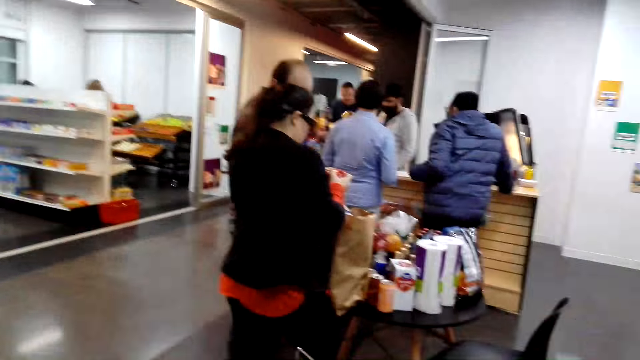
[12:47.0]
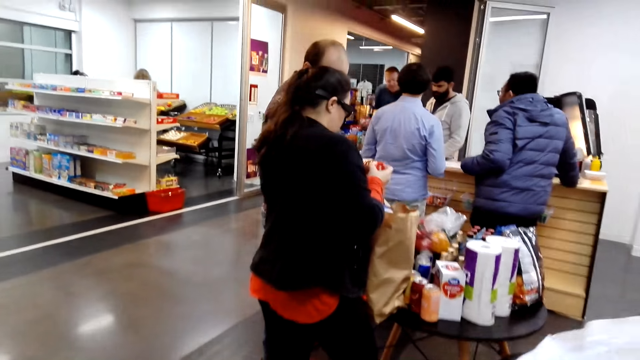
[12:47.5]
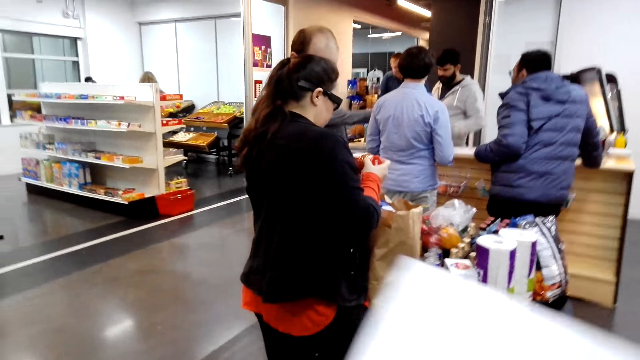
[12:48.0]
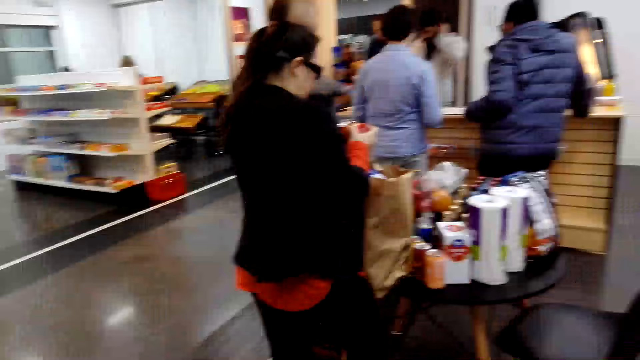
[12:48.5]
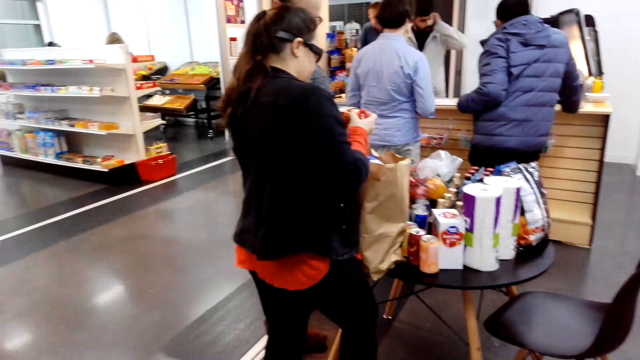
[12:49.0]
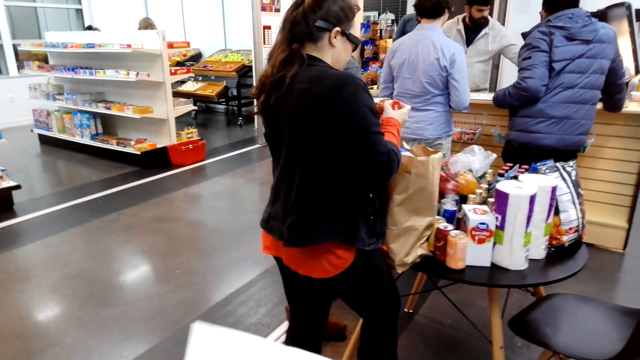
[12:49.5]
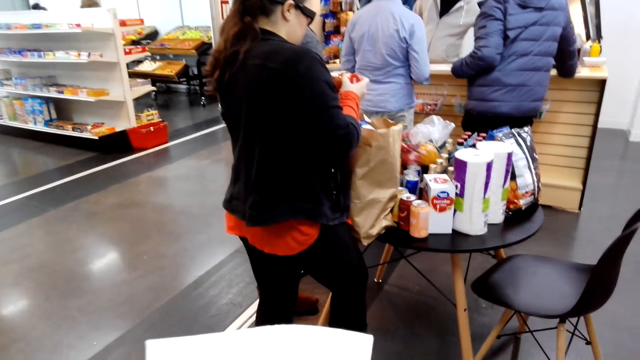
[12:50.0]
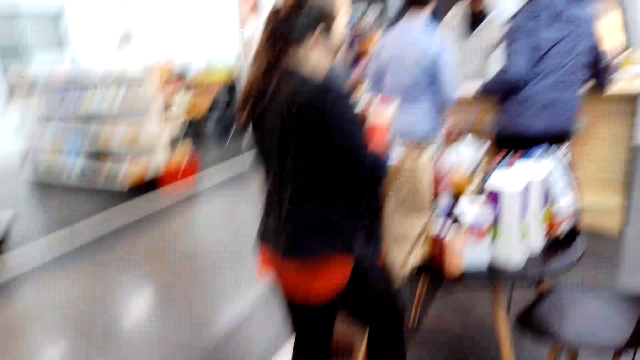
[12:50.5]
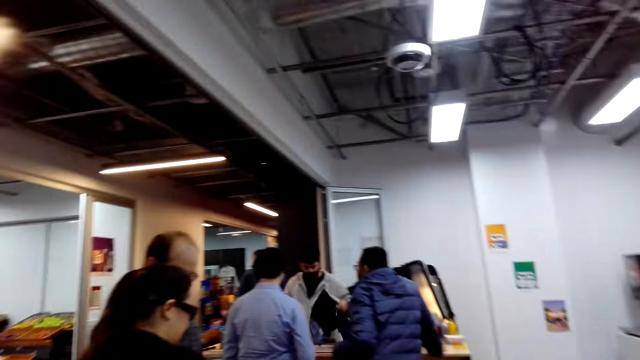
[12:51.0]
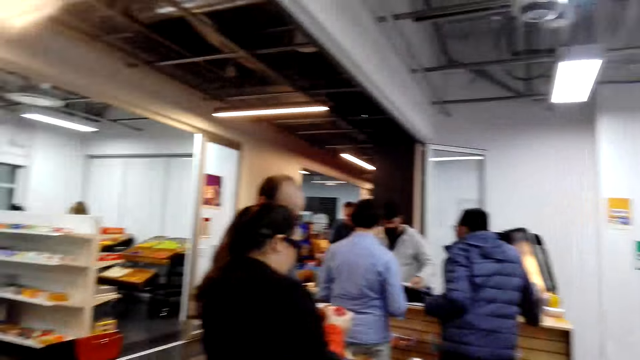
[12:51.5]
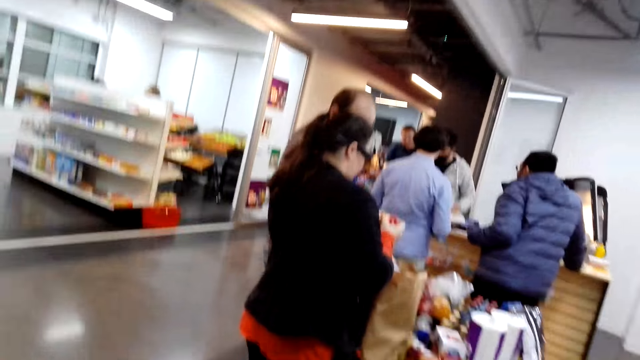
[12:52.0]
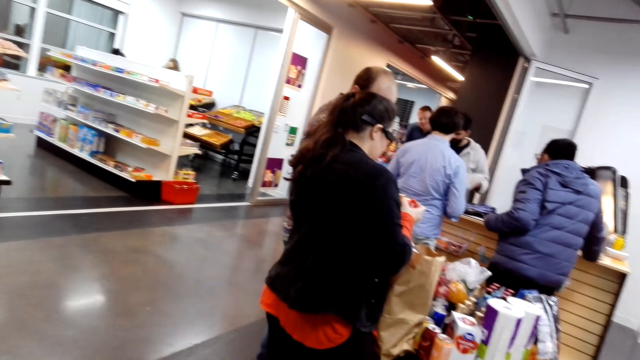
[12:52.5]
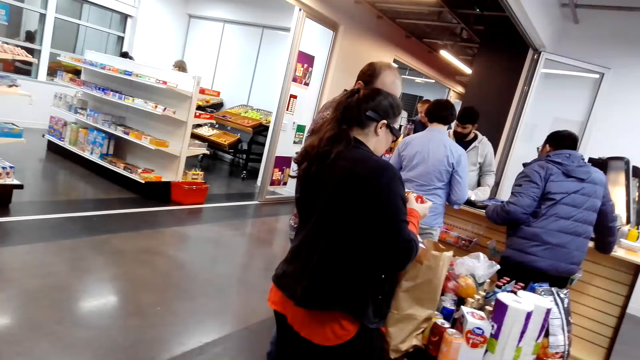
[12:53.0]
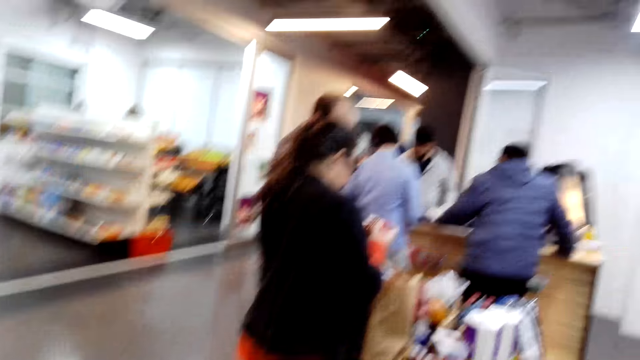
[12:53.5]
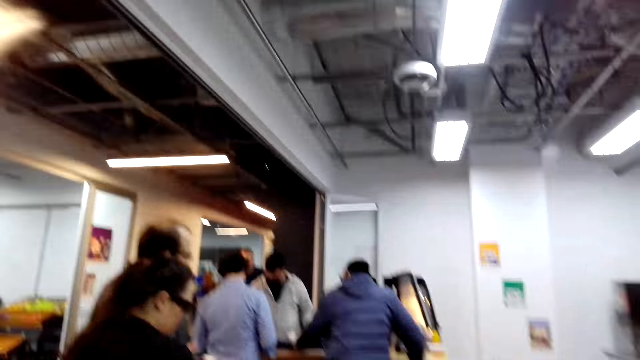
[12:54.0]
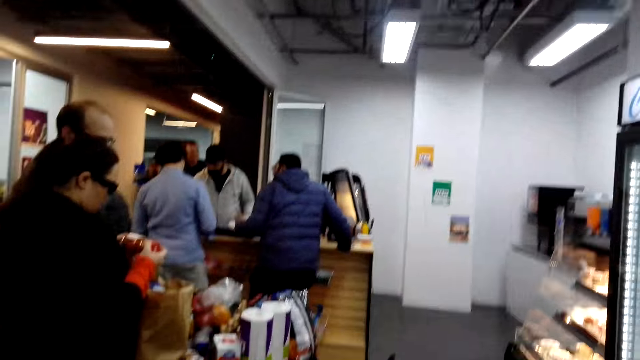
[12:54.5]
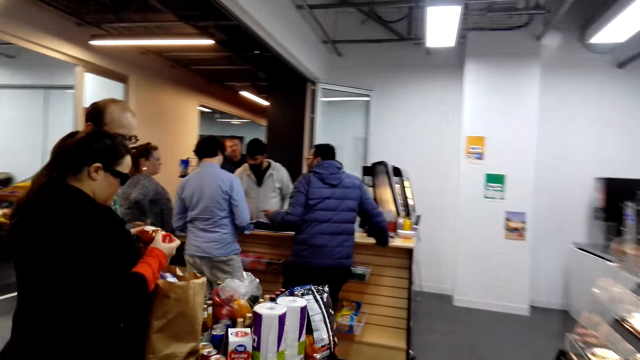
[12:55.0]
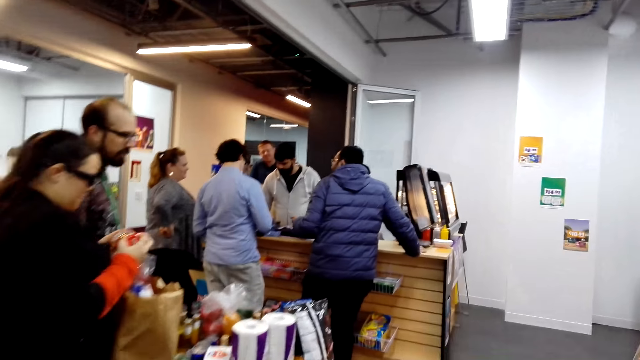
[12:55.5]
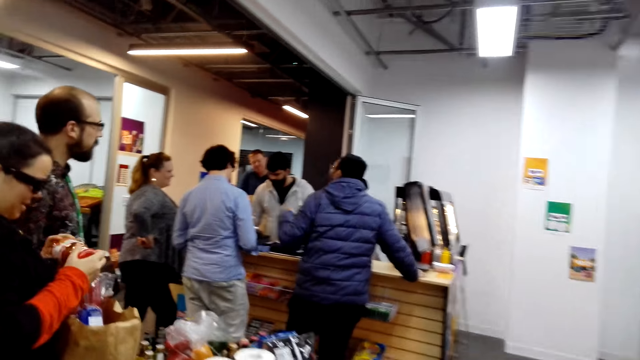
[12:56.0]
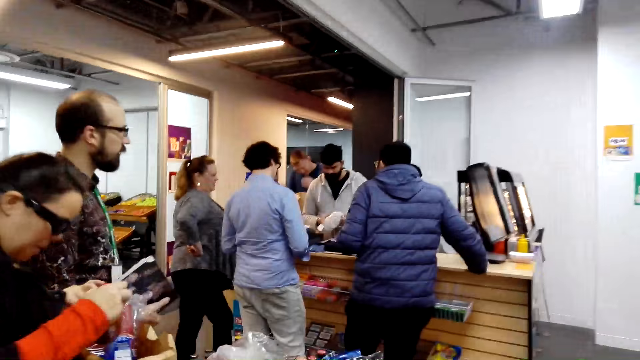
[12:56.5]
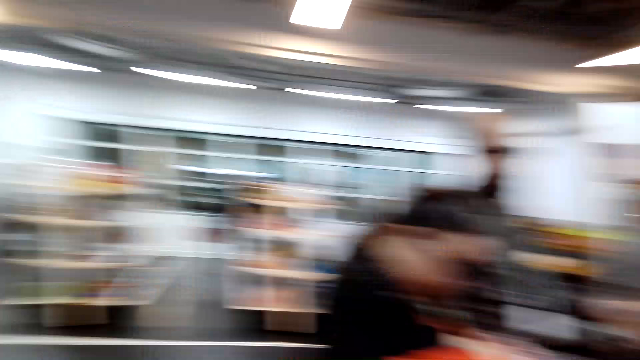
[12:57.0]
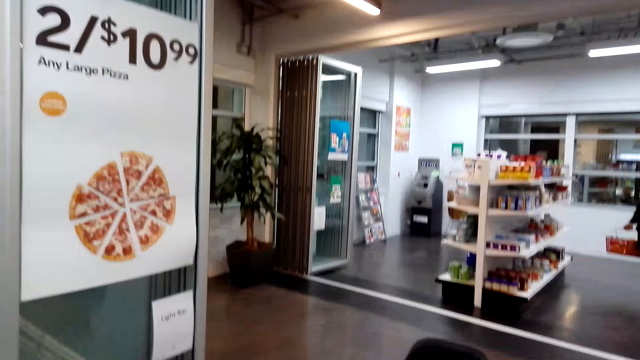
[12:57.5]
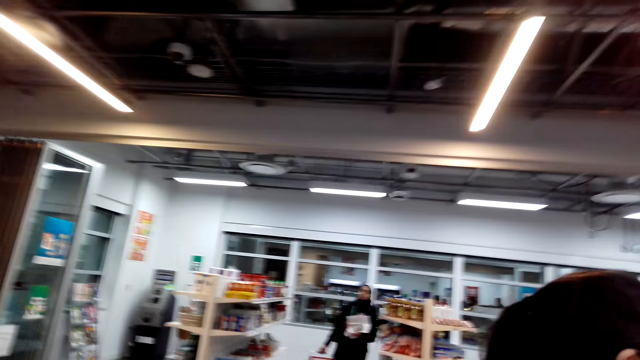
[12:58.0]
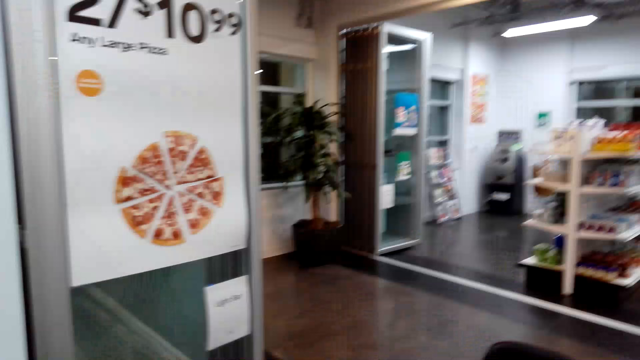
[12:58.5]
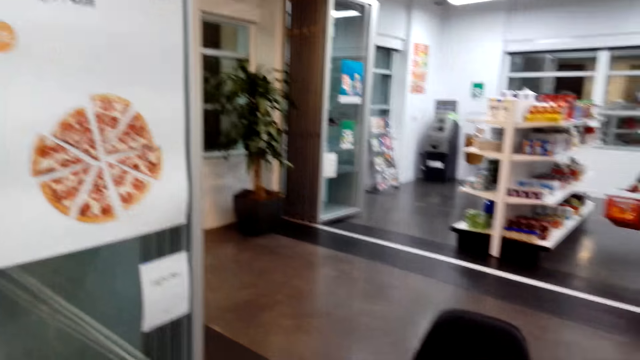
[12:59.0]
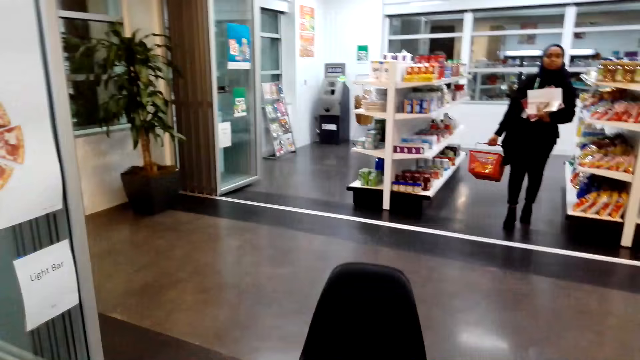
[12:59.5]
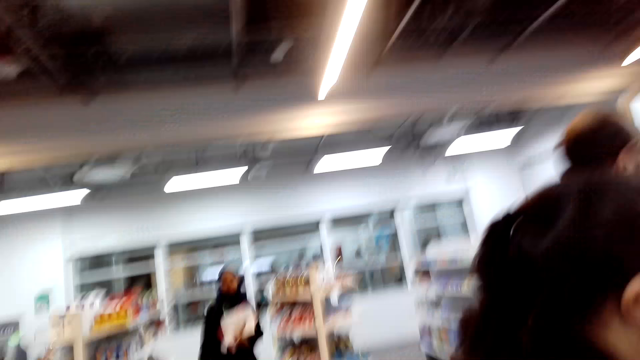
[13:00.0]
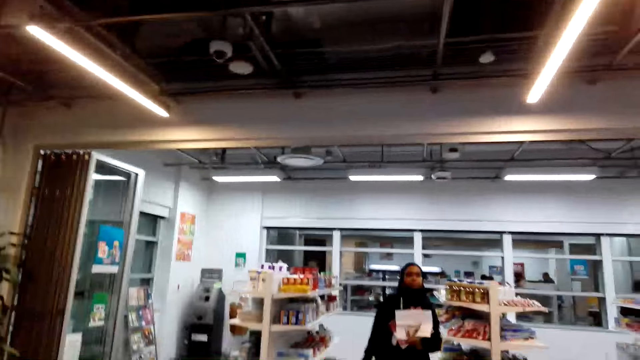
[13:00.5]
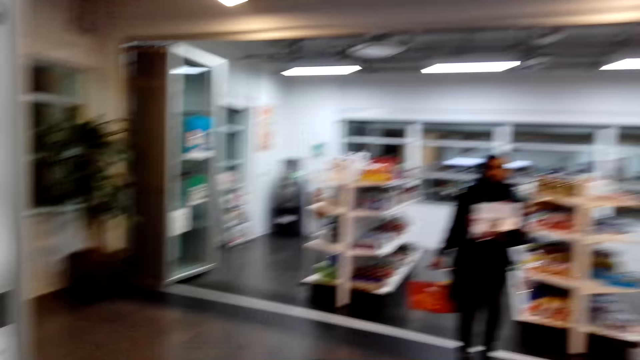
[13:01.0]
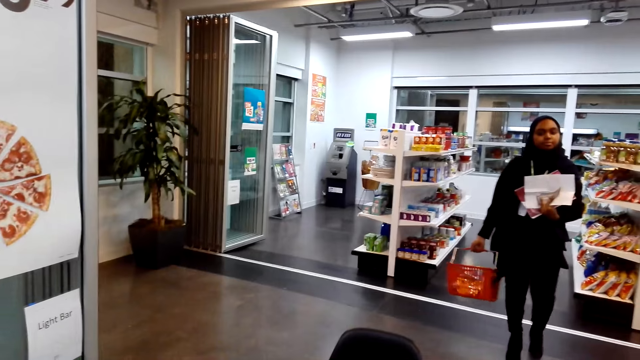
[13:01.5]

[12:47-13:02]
The camera wearer looks around. They move the manual. They look around. A woman examines the tomato sauce. The camera wearer walks around. Another woman walks around.

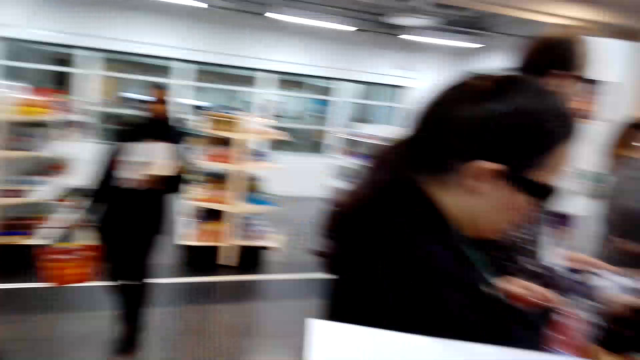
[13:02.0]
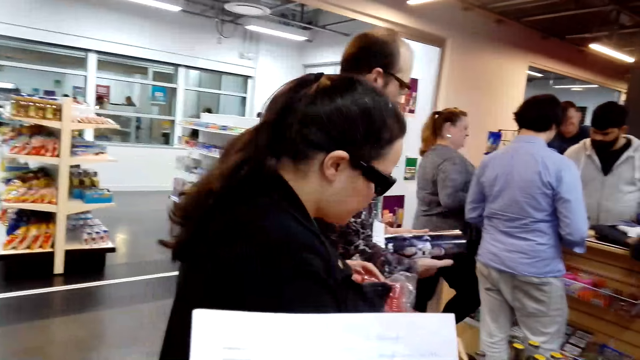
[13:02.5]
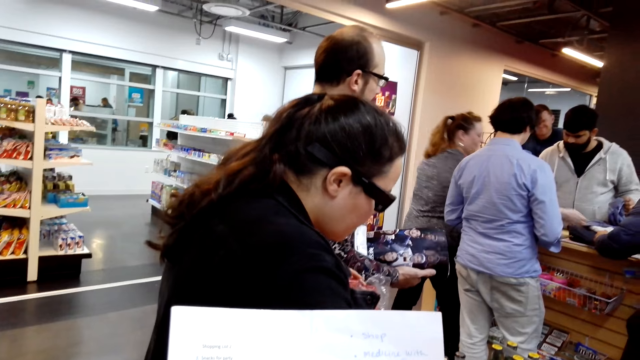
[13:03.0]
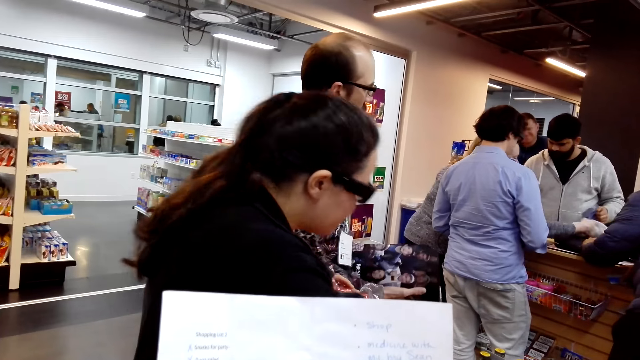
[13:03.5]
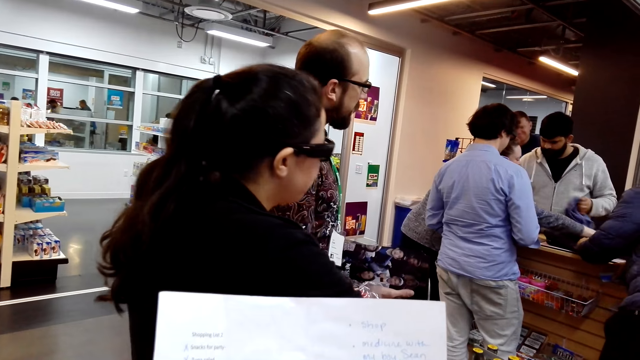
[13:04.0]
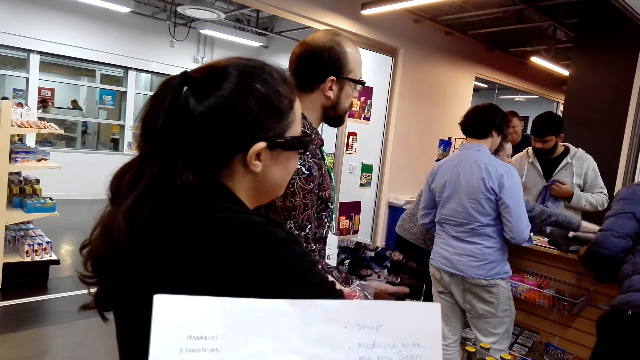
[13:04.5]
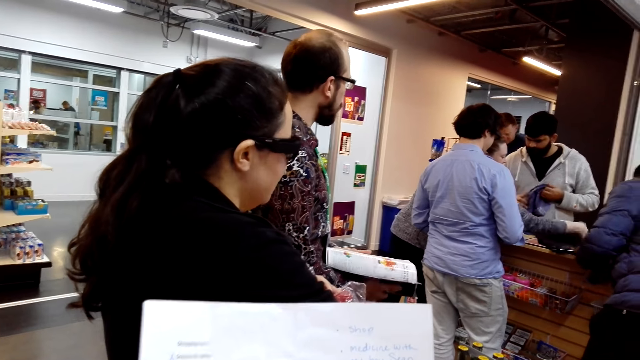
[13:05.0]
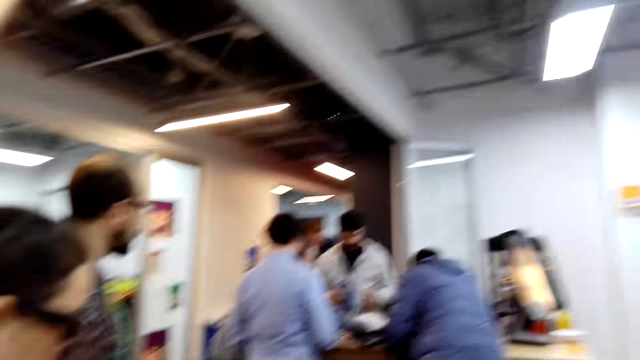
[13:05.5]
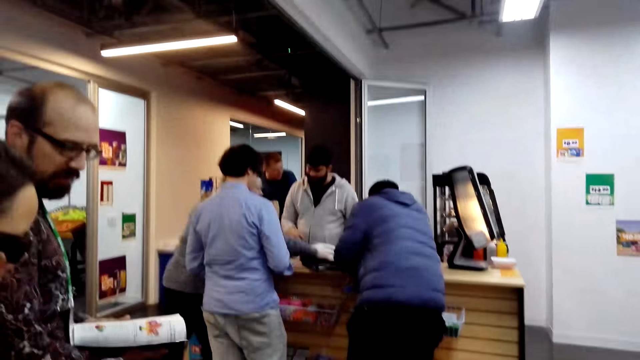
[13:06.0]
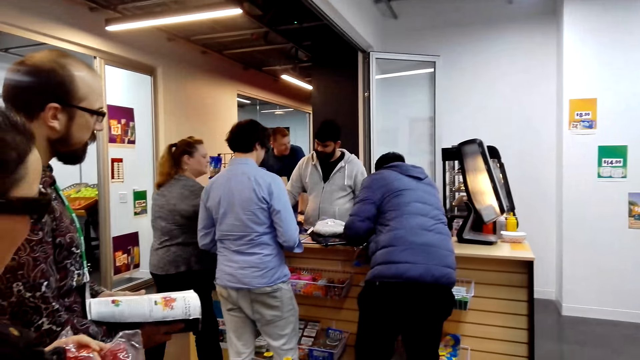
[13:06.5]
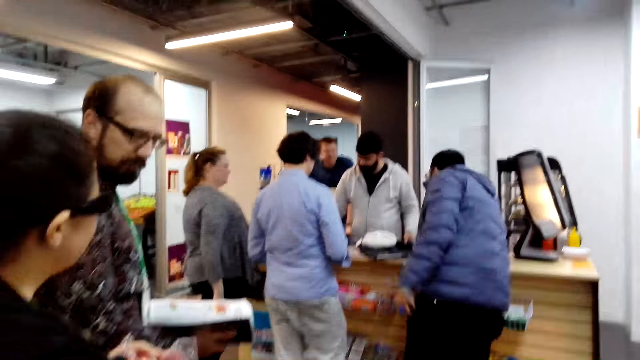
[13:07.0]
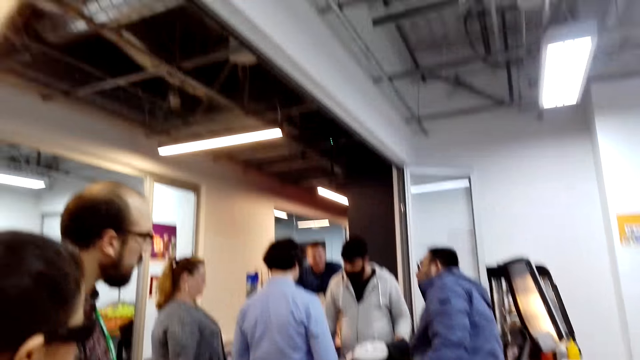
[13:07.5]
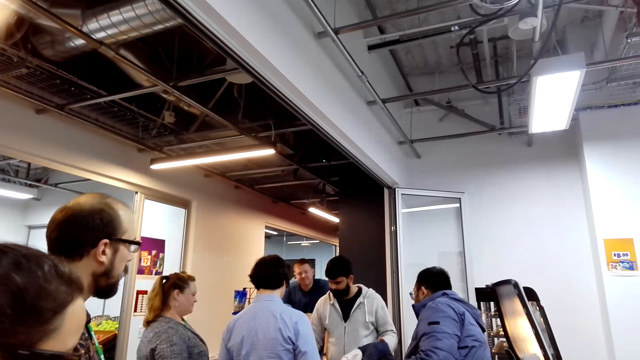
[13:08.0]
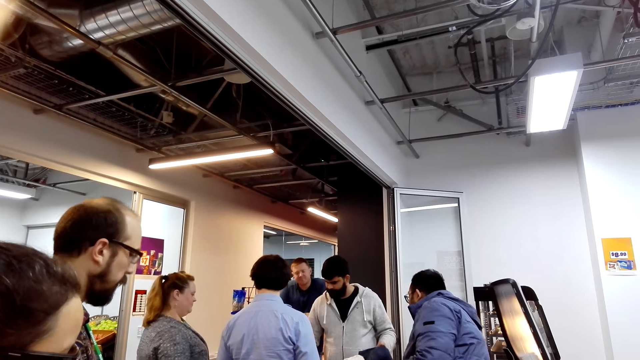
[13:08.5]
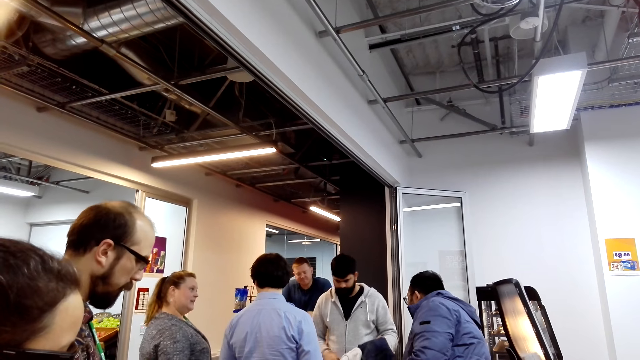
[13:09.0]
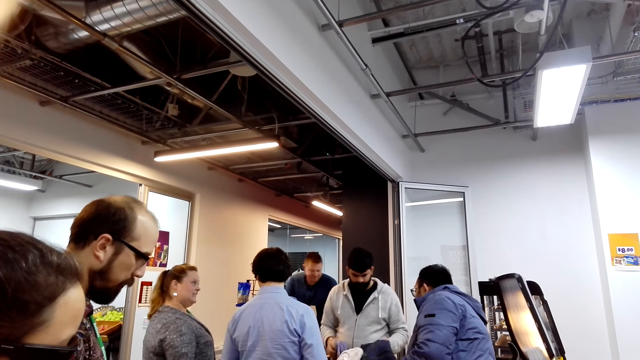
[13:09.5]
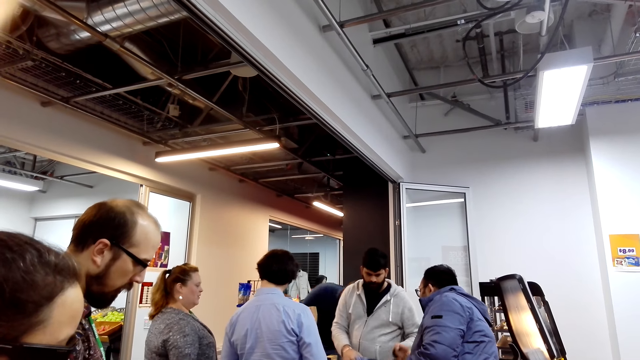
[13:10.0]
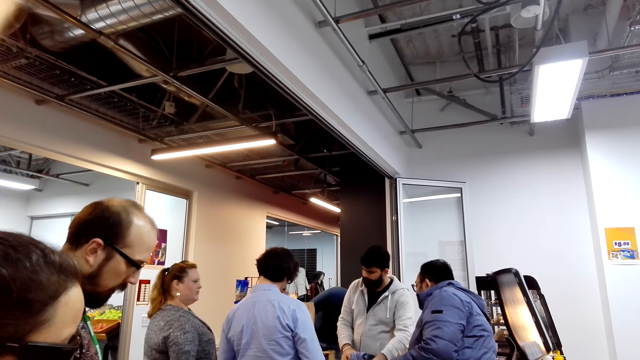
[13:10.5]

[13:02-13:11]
The camera wearer reads the menu. A woman nods the head. The camera wearer looks around. Another woman moves the hand. The camera wearer looks around. A man talks.
